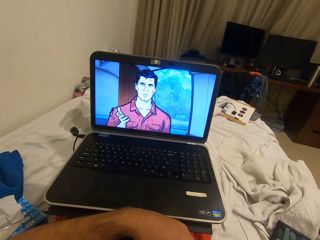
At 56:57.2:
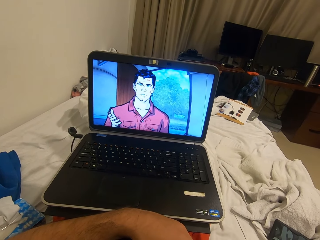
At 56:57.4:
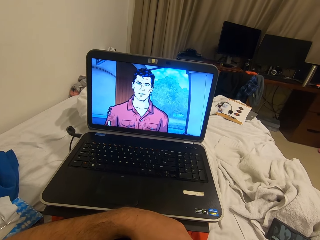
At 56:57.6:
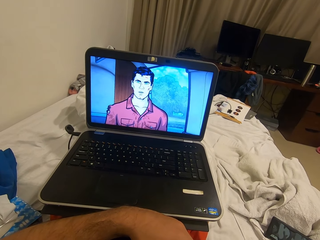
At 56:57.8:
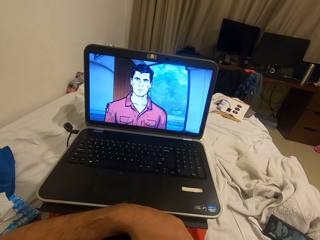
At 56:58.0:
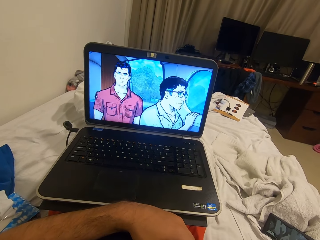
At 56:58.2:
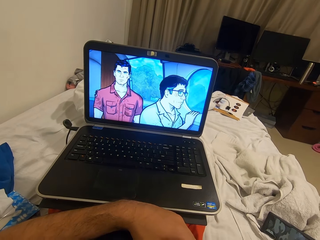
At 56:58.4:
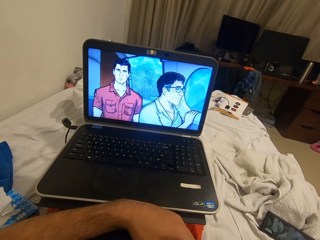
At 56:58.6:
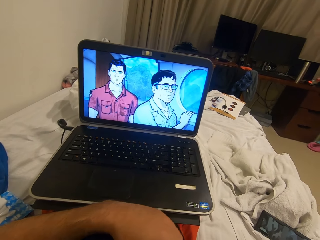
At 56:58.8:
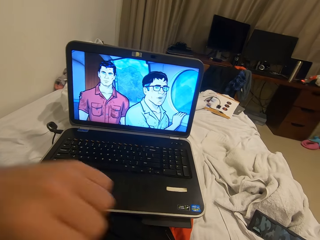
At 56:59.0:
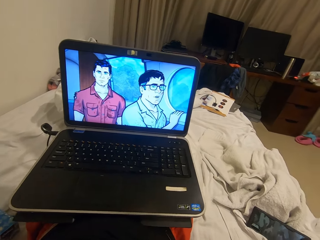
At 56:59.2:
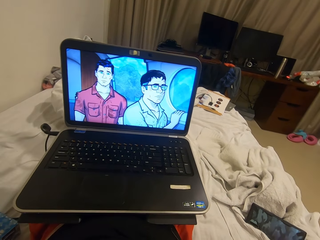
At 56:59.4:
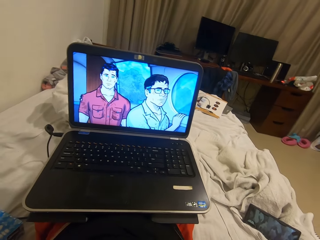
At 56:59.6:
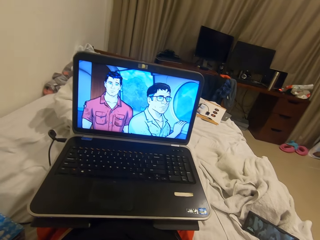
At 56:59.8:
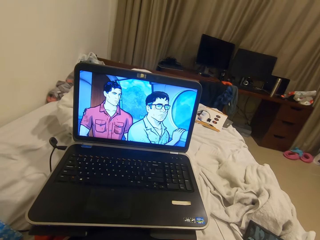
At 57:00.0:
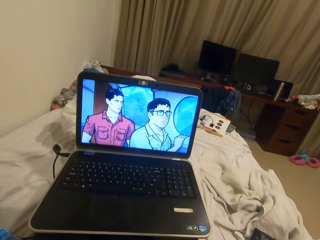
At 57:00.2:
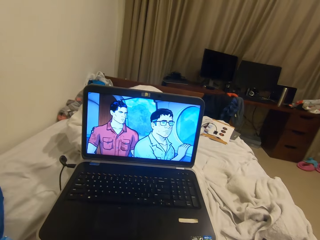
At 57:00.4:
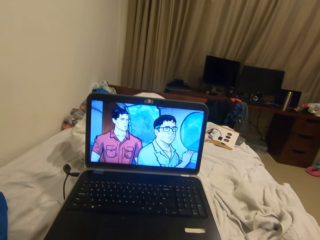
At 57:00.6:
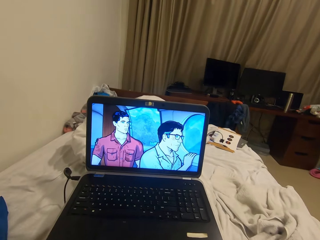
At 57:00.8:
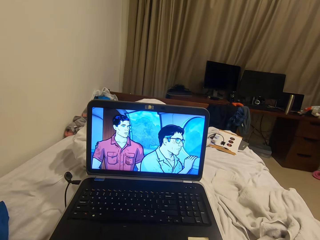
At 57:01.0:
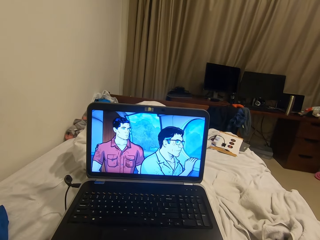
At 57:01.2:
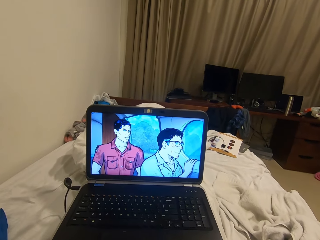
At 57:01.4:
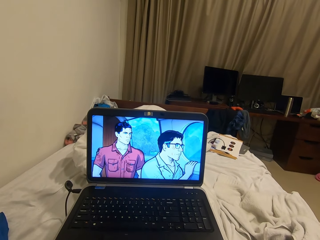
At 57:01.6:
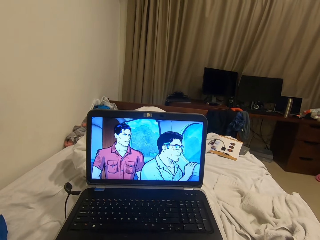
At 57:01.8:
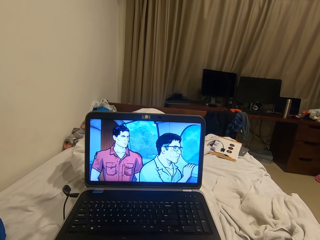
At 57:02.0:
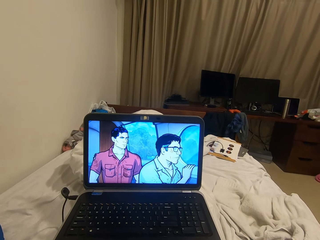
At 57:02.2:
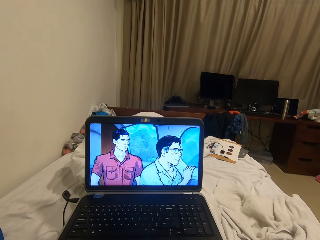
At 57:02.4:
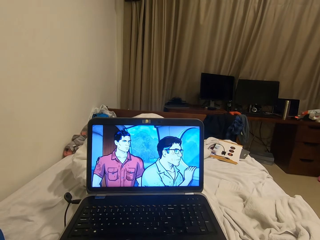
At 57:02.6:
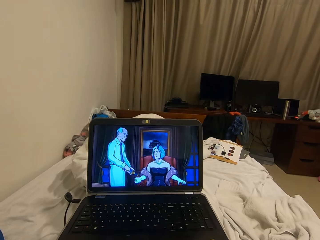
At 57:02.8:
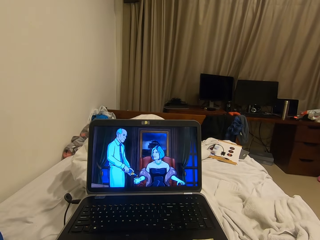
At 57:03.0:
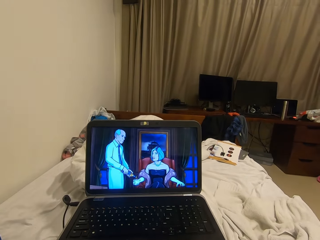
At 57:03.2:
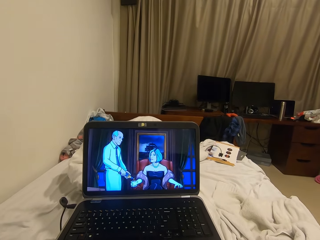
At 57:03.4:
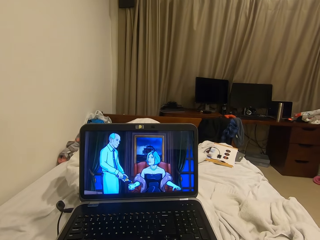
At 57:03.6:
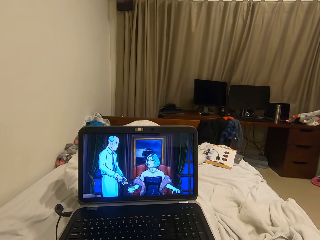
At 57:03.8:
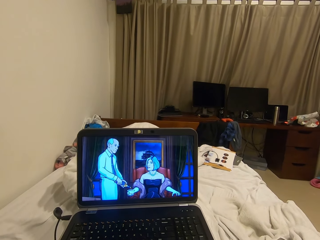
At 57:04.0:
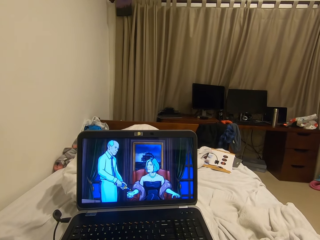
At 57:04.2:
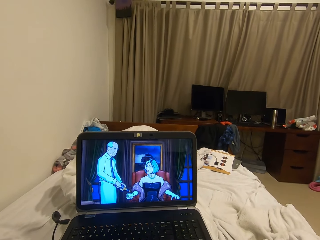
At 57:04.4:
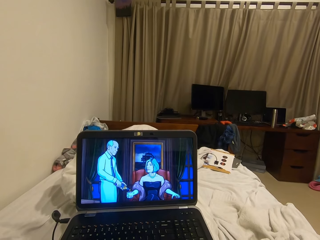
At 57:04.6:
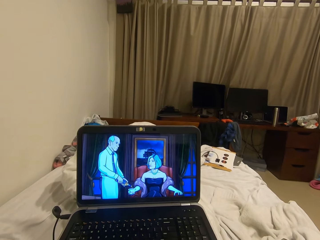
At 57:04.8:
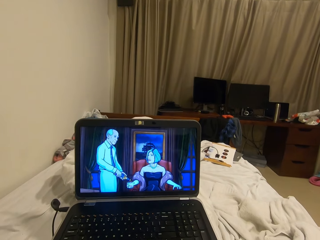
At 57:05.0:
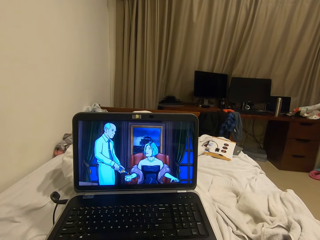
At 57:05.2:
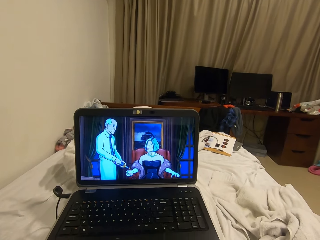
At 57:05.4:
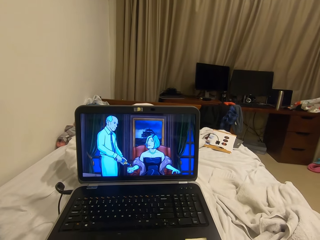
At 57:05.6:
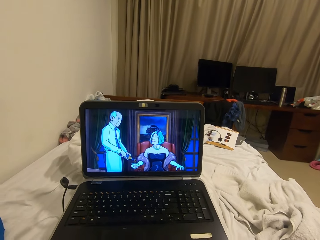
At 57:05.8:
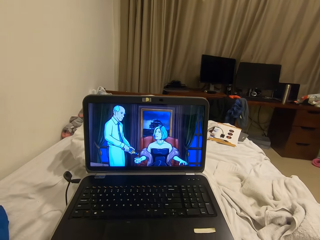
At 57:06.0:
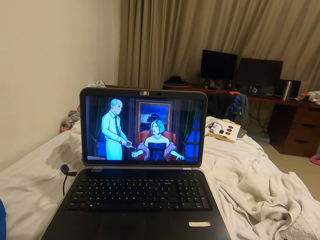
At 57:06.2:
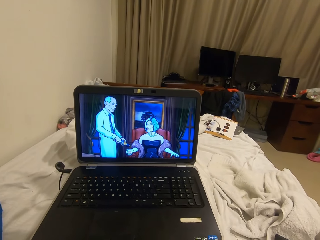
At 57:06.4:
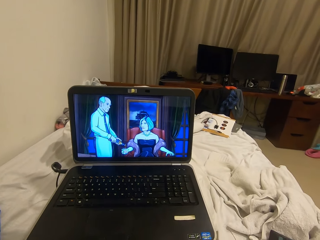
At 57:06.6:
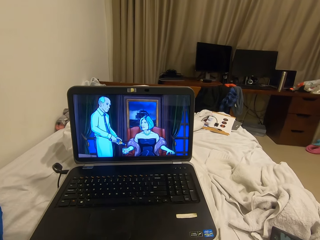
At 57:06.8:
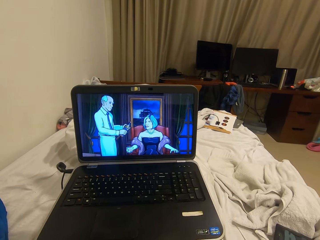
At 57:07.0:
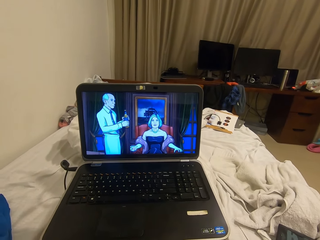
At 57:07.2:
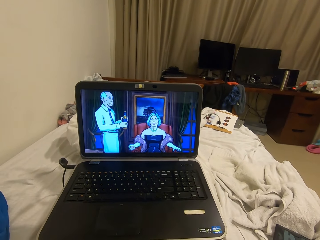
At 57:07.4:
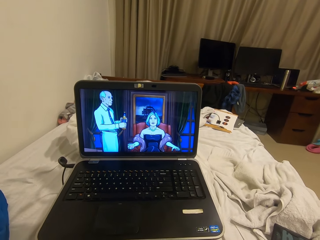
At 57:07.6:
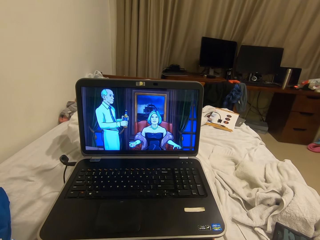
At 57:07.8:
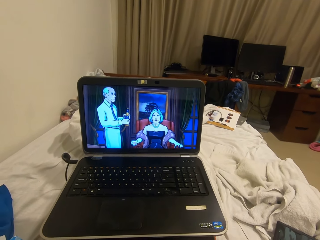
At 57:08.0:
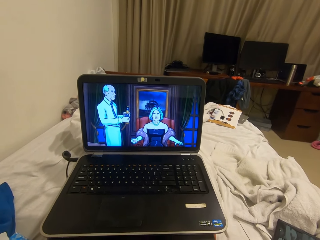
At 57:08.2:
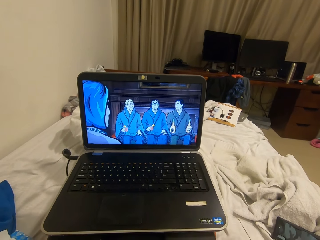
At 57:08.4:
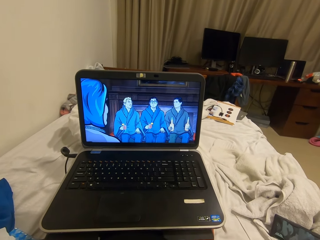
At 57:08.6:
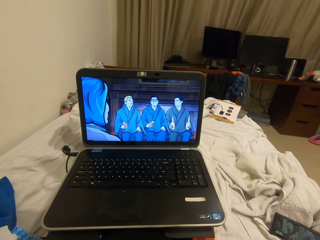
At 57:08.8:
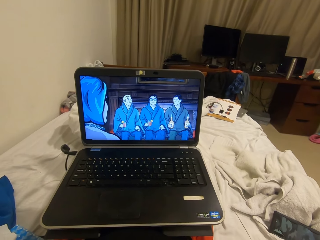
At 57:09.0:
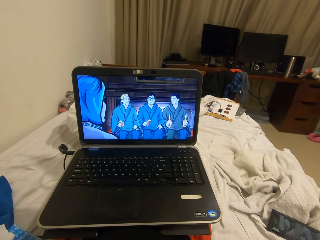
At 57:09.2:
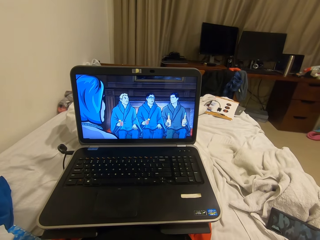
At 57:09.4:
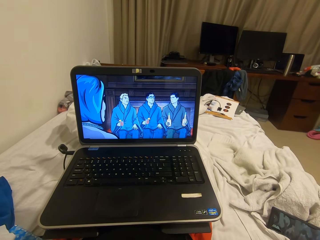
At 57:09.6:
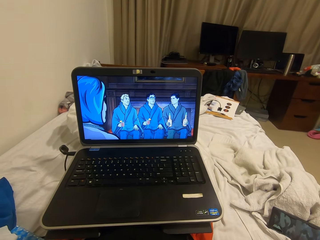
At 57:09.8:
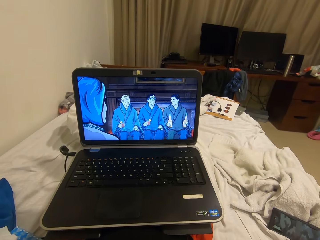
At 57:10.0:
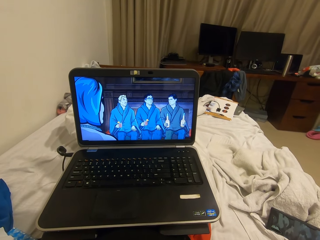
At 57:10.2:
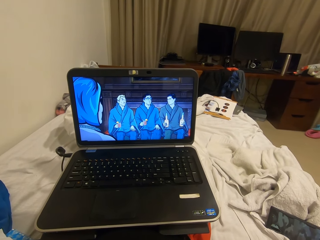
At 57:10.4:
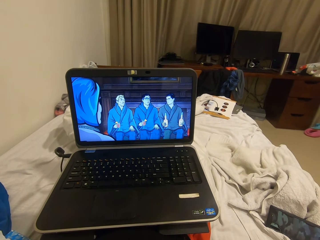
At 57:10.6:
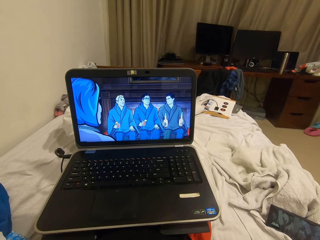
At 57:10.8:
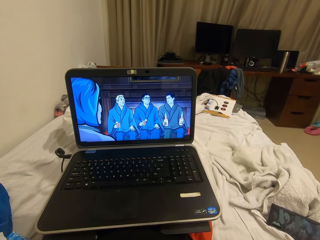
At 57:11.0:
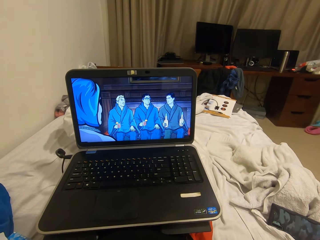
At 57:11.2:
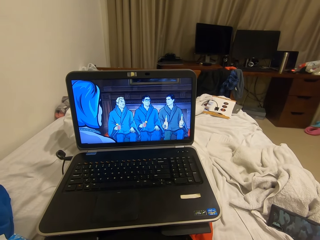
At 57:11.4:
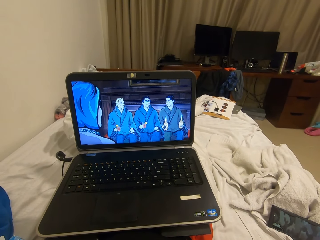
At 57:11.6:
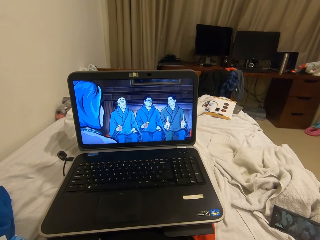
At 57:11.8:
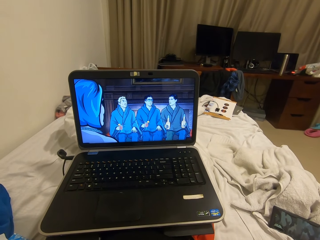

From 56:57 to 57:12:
The camera wearer raises his left hand. He moves his body.

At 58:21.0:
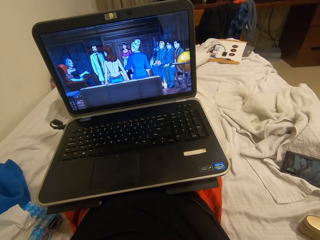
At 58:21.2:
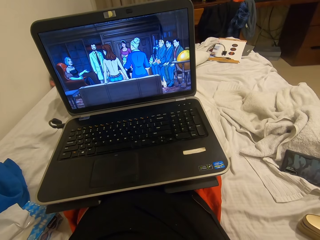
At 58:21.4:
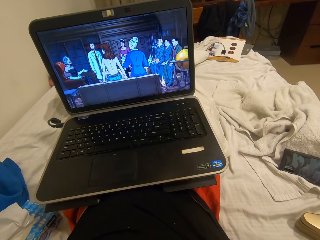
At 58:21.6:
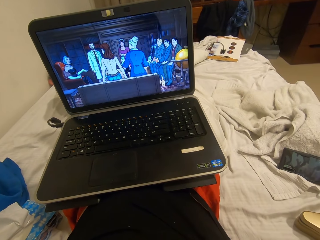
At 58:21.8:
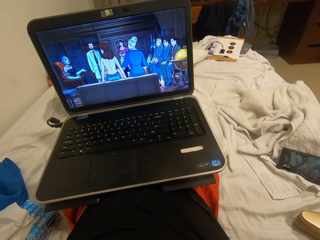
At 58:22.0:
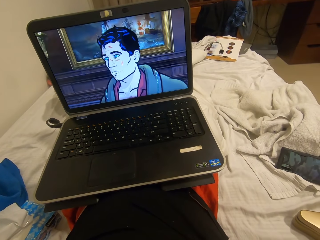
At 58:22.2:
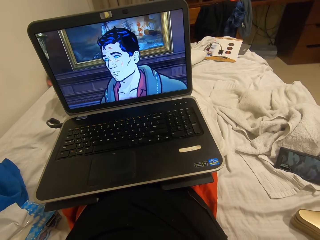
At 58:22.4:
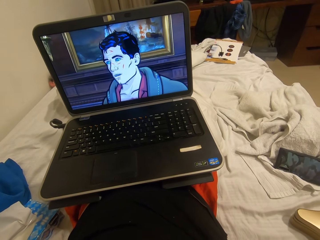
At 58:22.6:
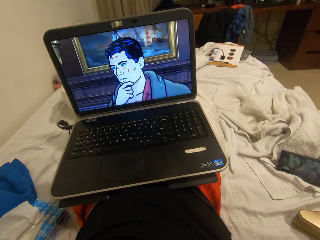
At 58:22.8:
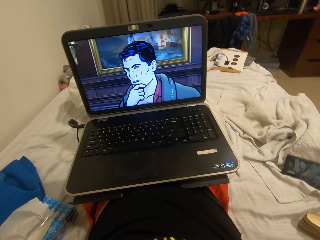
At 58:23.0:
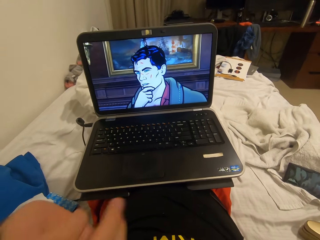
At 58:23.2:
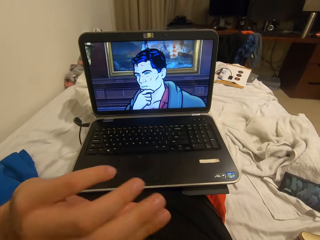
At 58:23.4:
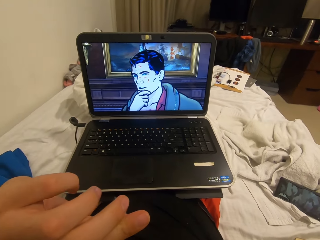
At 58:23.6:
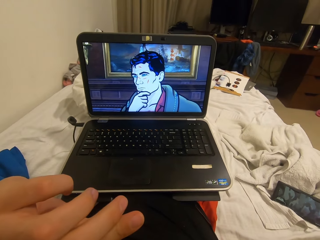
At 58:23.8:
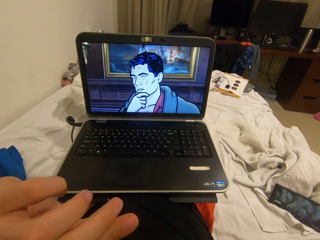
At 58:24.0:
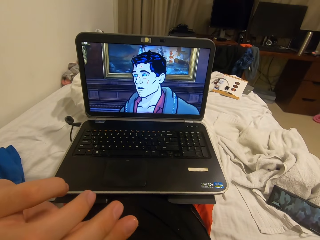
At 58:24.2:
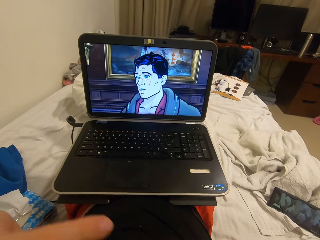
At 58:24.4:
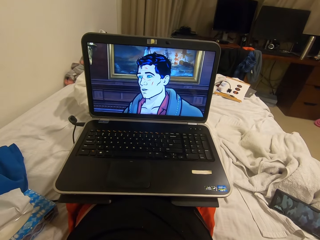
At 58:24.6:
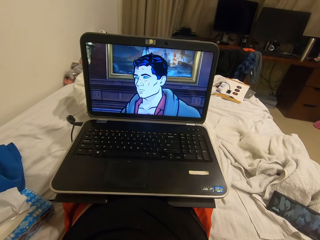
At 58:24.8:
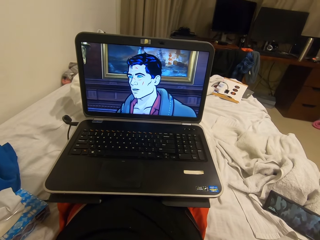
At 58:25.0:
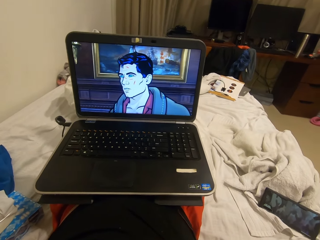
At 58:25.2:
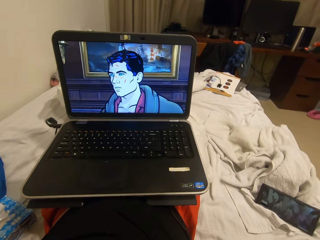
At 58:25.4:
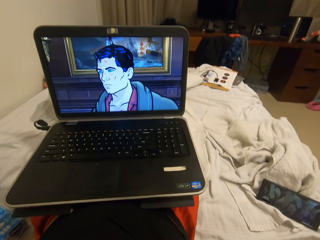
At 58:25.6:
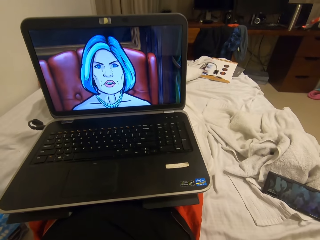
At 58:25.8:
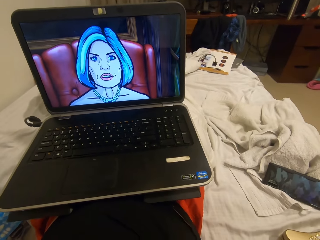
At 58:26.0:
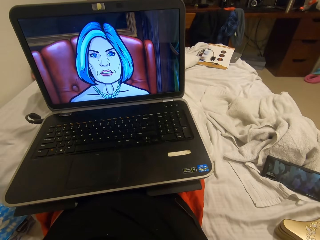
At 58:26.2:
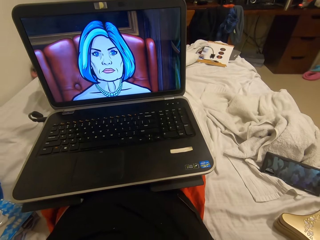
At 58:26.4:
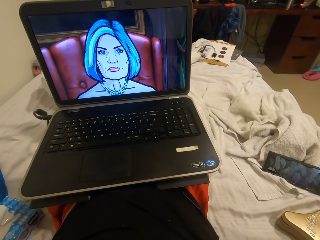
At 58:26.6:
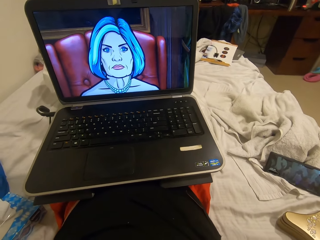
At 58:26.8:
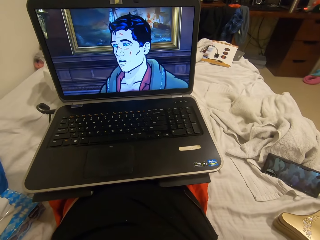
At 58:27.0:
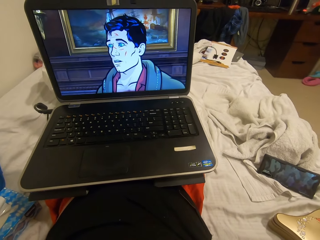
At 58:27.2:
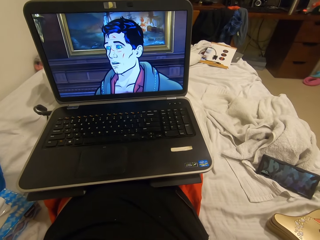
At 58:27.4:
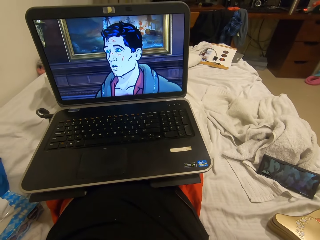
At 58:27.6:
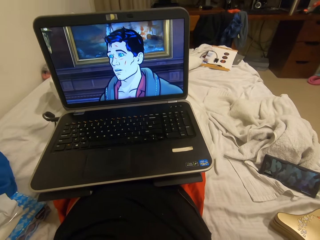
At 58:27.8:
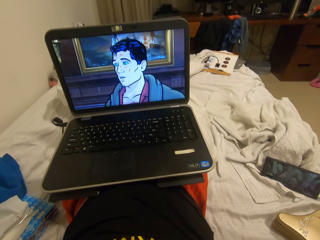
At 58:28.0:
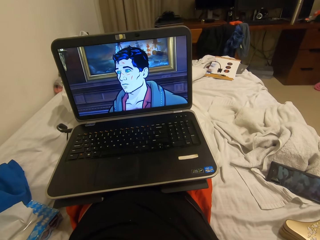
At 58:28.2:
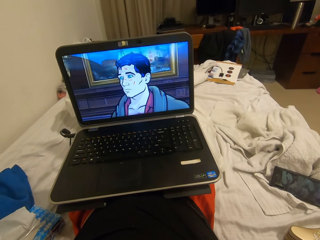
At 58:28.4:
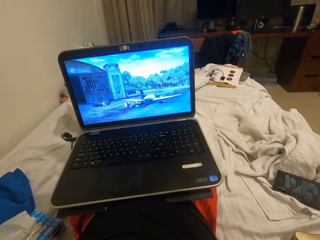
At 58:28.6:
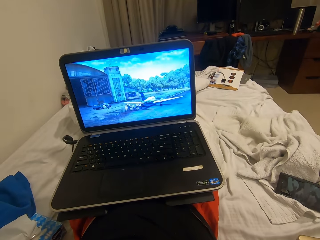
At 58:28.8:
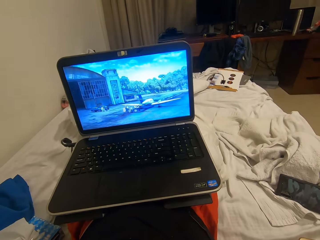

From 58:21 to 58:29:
The camera wearer wipes his face with his left hand. He moves his hands.
